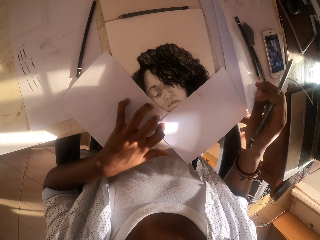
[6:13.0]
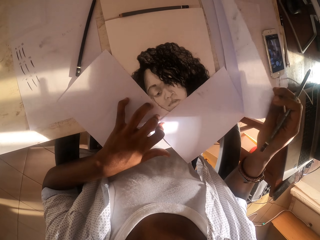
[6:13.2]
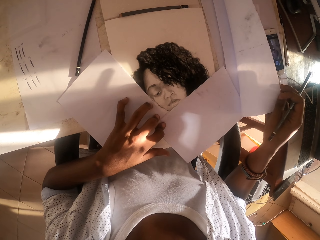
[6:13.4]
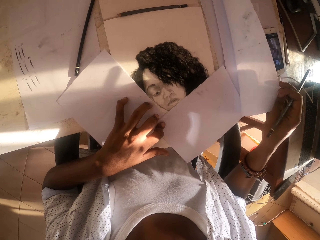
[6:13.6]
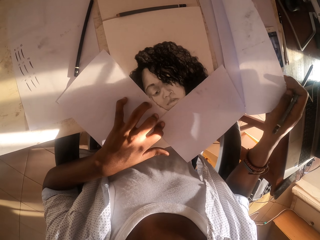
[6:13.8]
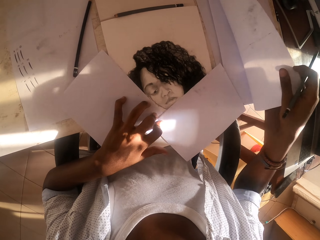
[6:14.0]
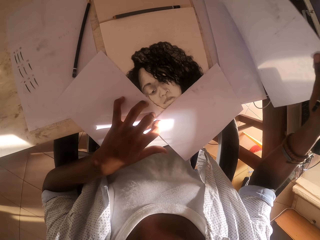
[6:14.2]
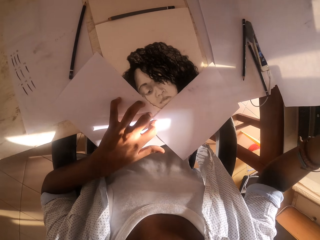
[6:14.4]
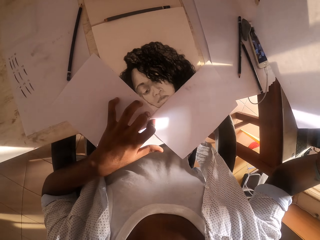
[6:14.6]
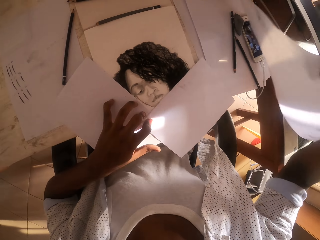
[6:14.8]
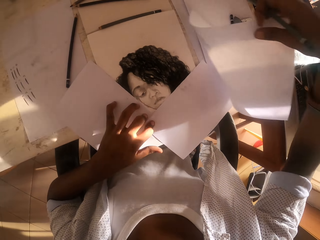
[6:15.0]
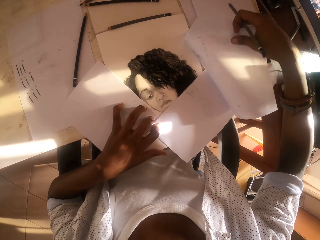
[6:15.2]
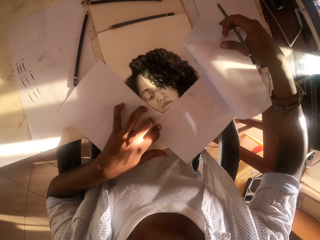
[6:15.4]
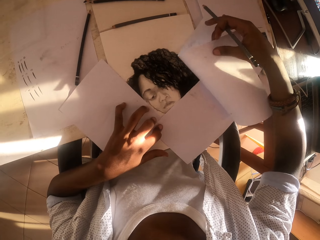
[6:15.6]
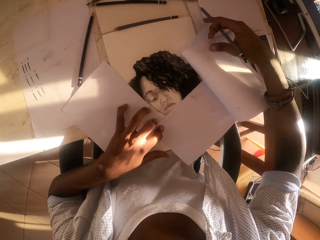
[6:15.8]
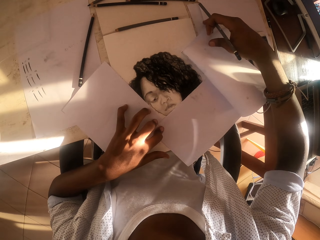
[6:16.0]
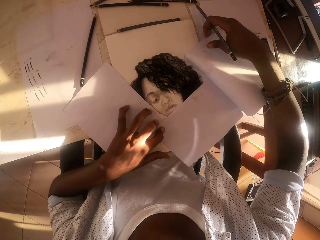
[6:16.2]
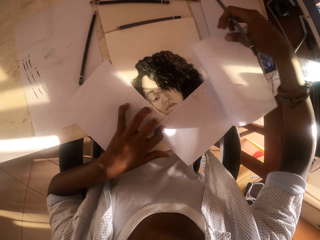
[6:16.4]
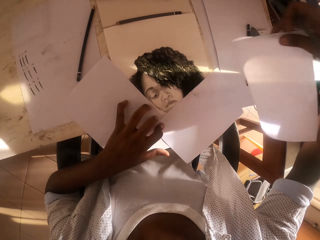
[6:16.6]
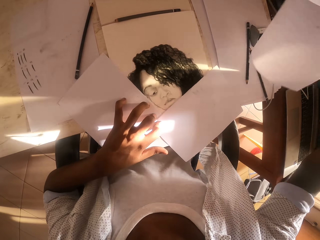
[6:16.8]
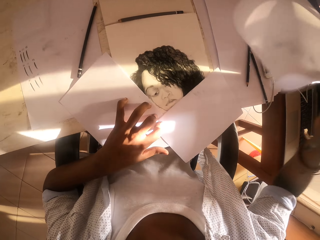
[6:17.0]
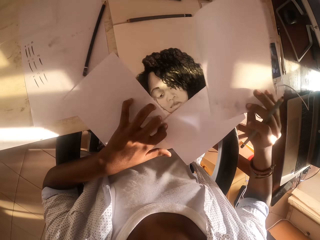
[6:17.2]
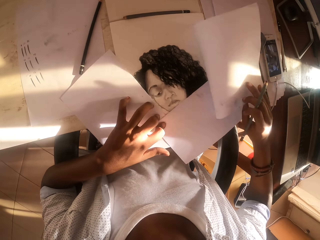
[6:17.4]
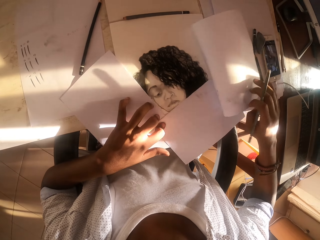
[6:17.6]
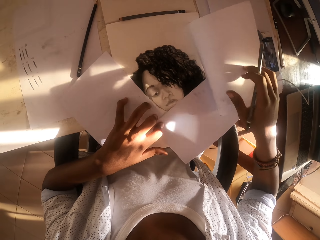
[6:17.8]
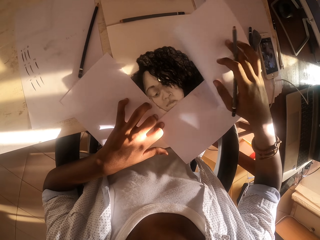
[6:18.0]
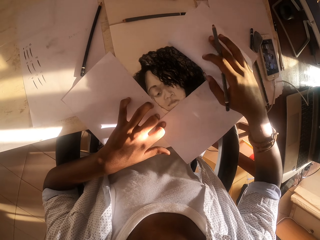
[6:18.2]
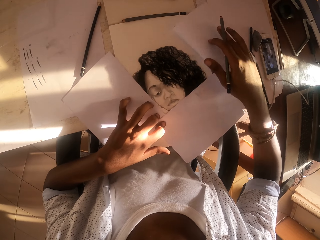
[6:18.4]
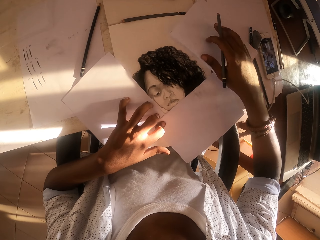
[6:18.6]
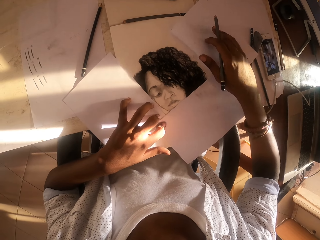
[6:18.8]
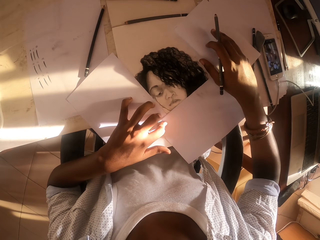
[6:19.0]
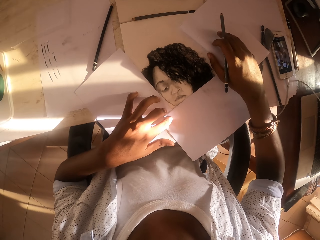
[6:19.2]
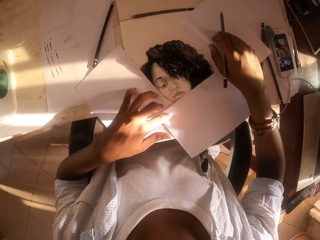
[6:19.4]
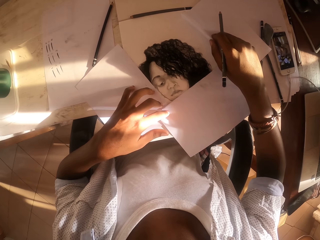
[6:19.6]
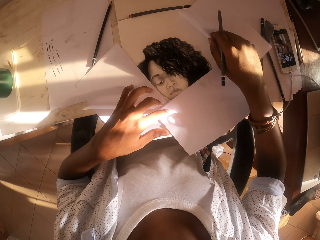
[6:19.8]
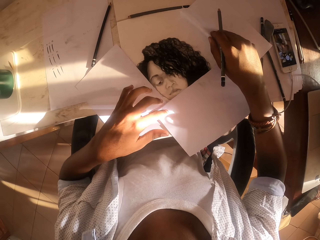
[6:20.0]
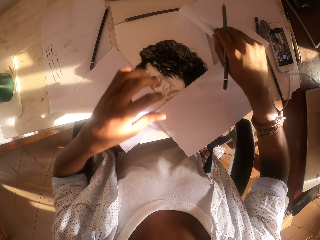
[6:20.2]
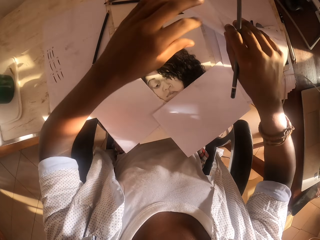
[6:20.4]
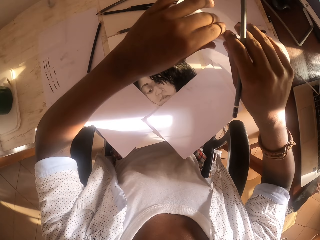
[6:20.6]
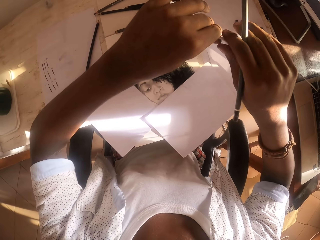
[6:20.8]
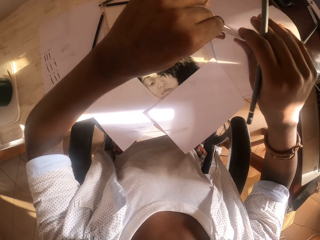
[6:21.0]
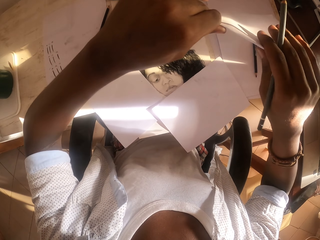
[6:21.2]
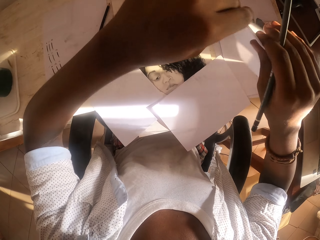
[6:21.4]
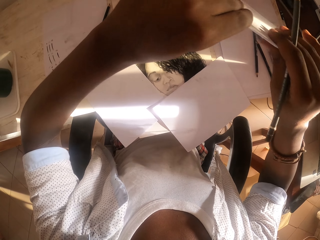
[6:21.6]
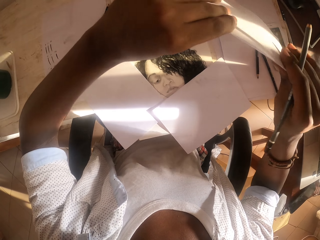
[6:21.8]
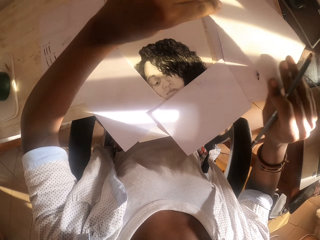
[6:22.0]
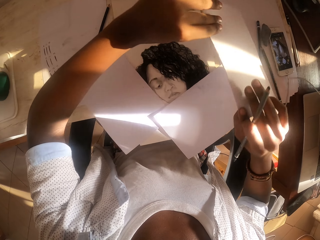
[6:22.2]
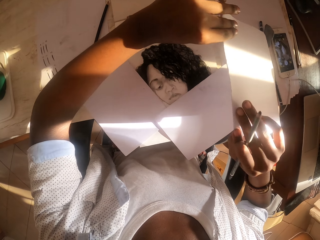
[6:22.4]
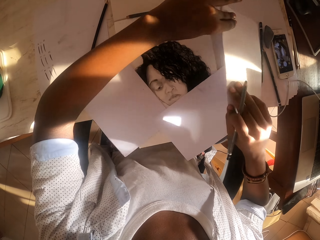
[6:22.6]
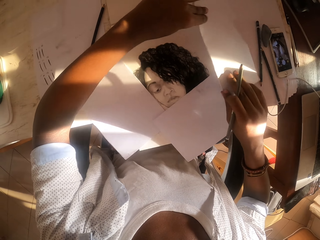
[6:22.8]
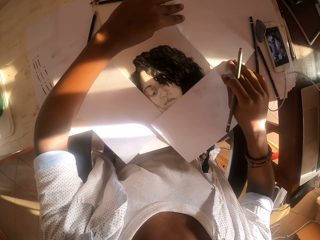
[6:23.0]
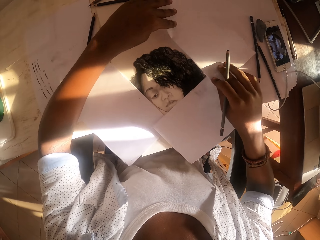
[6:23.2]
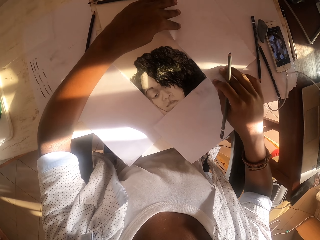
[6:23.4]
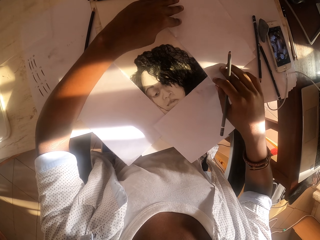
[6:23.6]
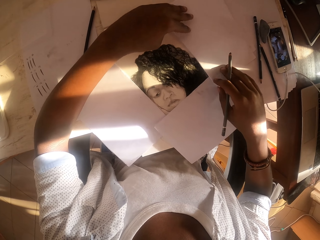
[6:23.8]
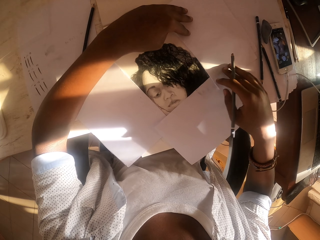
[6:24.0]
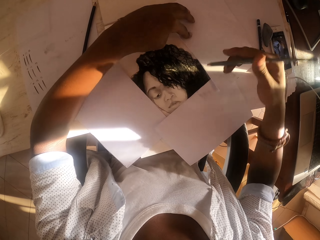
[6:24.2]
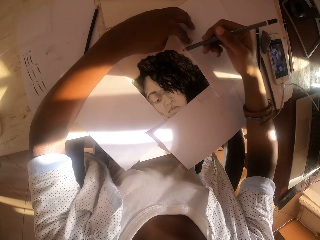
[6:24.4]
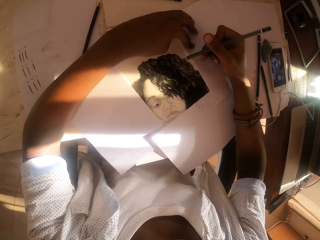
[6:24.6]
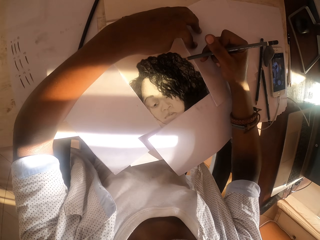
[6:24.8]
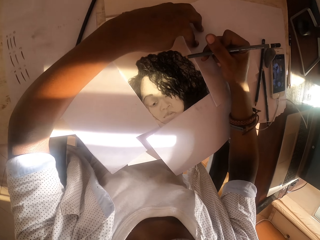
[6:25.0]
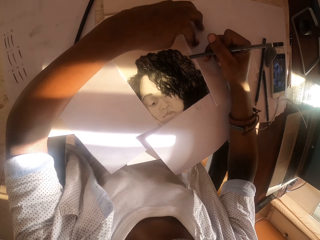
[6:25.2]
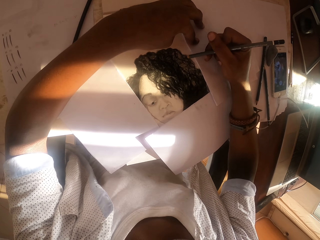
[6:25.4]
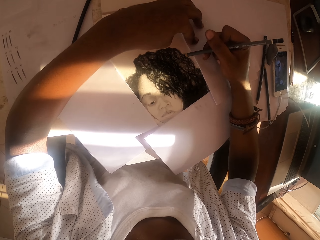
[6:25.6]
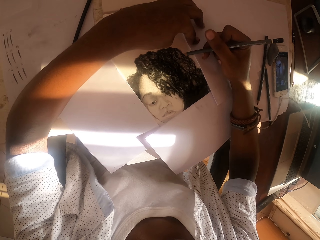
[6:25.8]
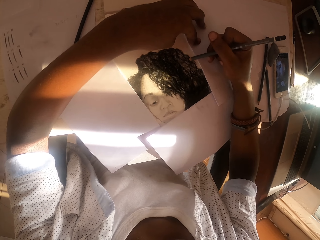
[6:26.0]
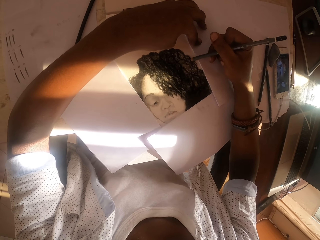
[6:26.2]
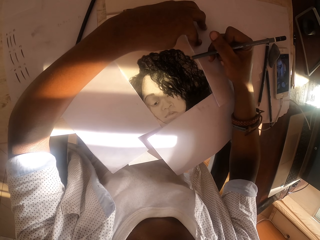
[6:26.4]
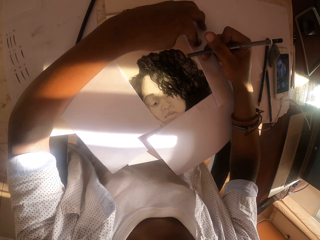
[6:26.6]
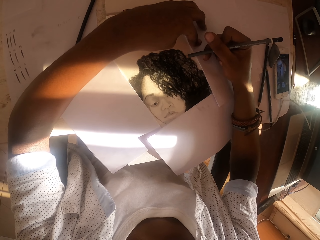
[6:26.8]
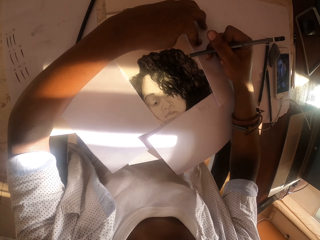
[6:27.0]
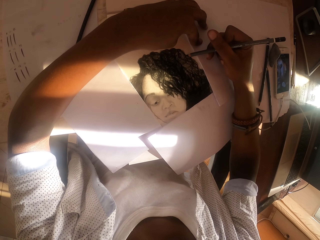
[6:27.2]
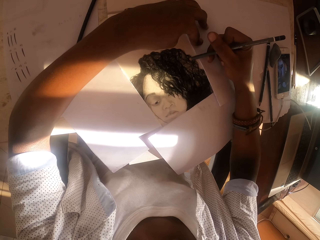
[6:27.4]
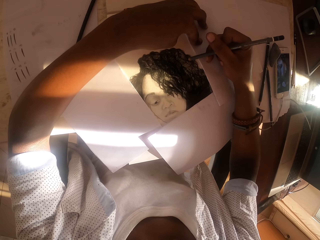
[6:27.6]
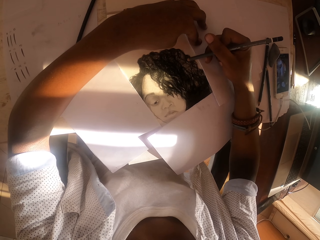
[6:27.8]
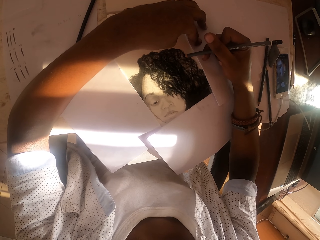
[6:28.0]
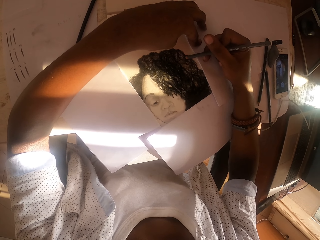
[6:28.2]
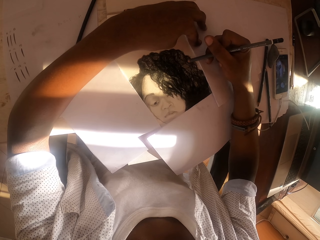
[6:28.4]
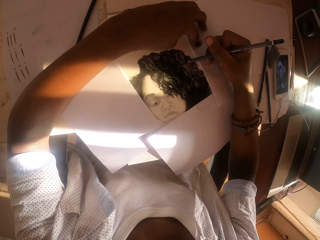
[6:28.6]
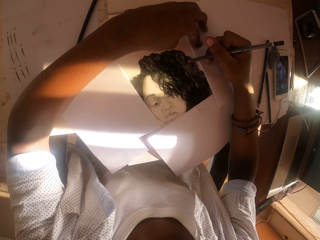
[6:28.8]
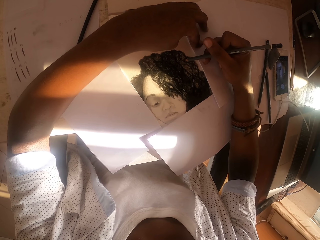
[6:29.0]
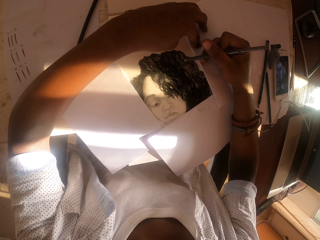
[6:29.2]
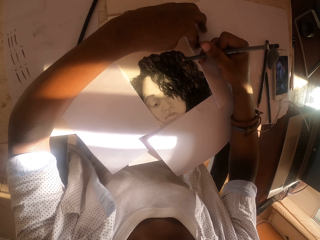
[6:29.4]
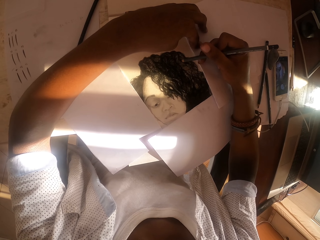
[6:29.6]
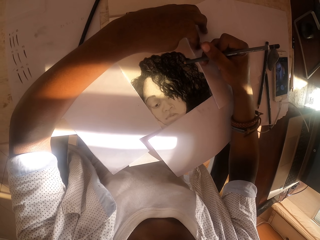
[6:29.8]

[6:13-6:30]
The camera wearer picks a sheet of paper. They fold the sheet of paper. They pick the sheet of paper. They fold the sheet of paper. They put the sheet of paper down. They sketch a photo on the paper.

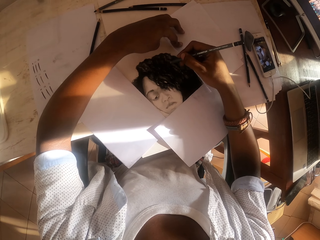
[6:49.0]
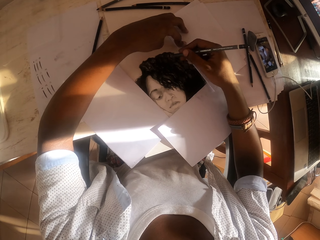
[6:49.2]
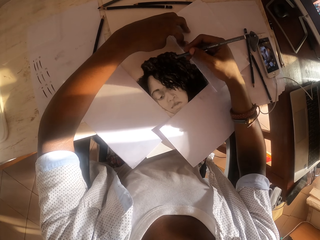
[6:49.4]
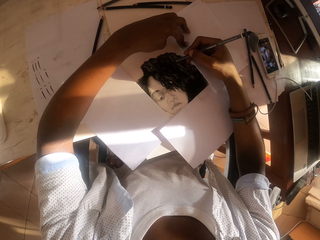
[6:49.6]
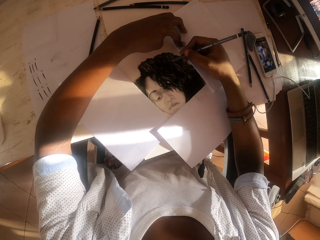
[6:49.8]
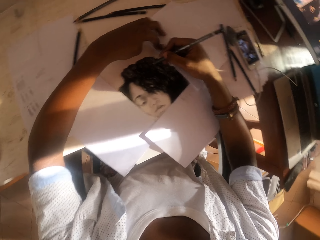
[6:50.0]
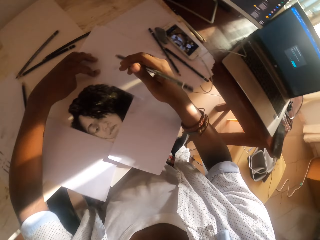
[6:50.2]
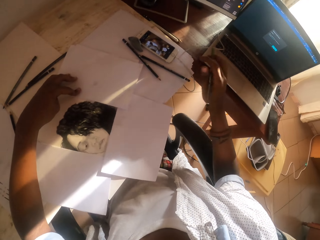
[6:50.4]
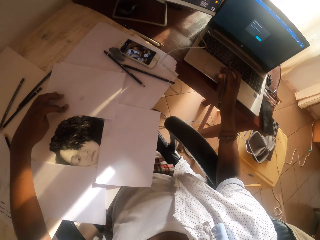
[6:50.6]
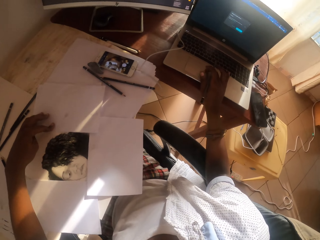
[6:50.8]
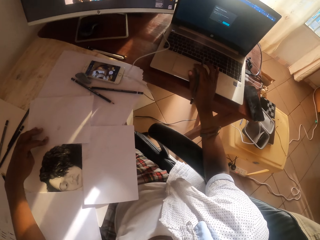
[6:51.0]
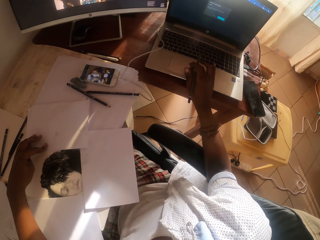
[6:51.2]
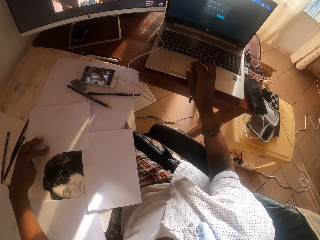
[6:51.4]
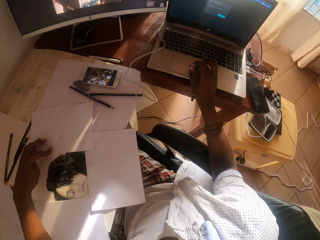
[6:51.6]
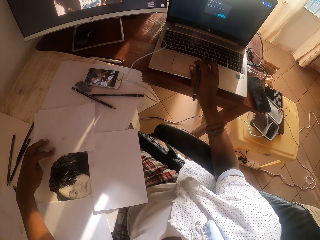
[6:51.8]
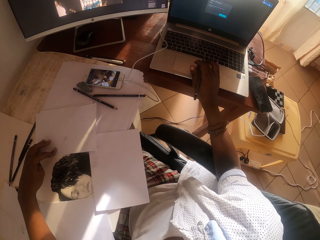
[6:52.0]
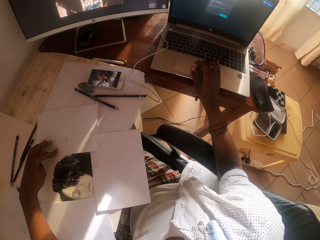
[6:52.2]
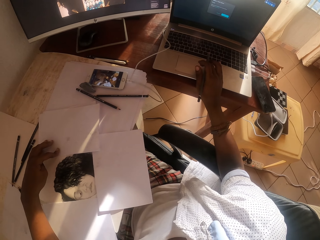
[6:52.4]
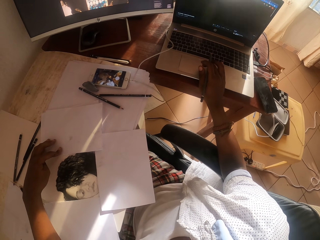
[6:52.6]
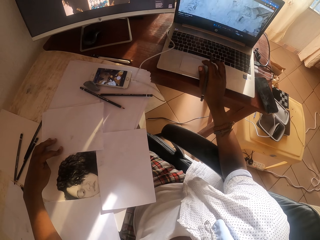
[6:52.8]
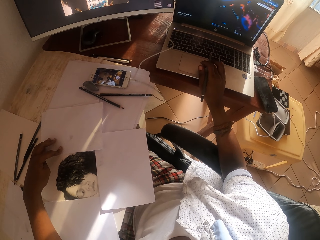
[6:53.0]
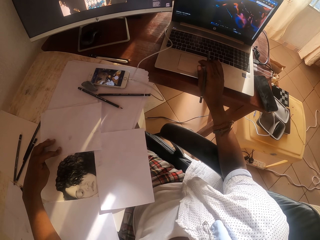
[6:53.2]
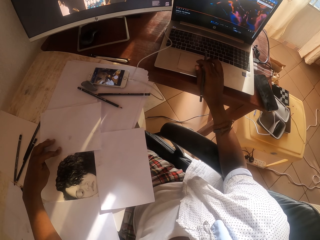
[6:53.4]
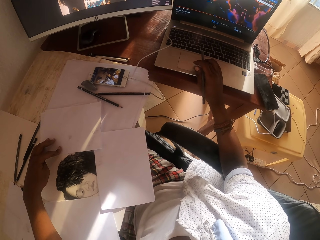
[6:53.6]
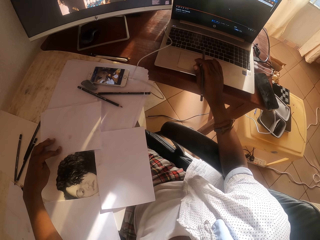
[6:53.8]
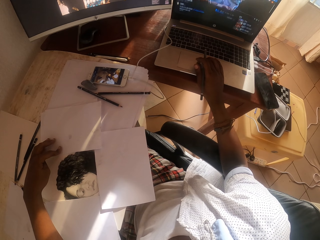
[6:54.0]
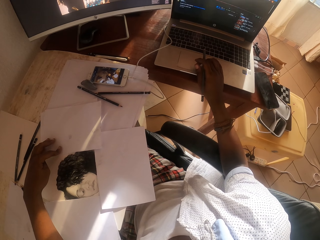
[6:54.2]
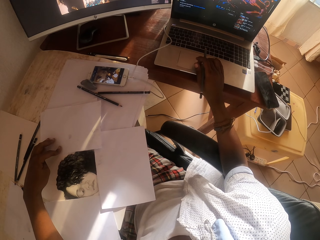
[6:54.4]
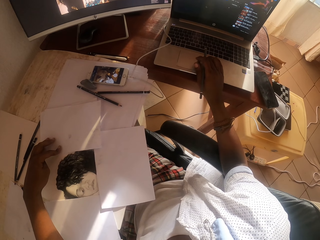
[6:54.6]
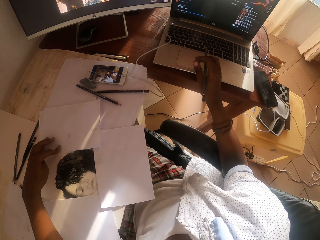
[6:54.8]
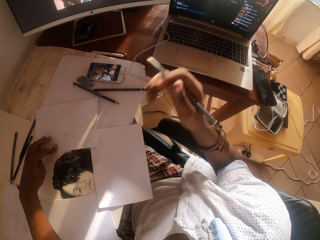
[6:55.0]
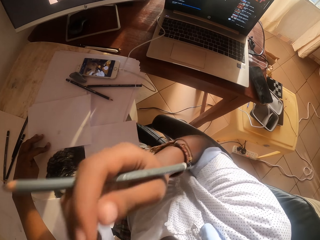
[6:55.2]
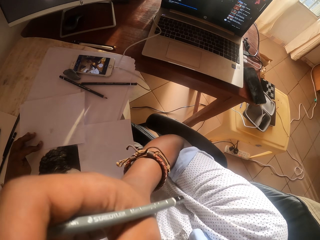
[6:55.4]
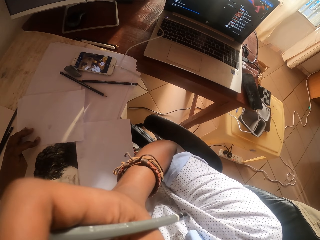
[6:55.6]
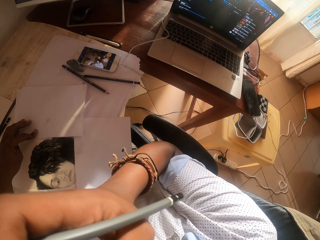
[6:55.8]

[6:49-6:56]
The camera wearer scrolls the laptop's touch pad. They operate the laptop.
